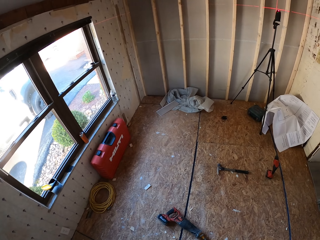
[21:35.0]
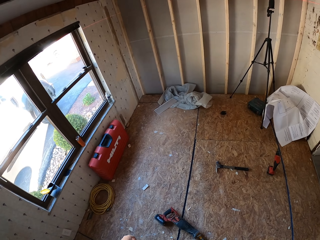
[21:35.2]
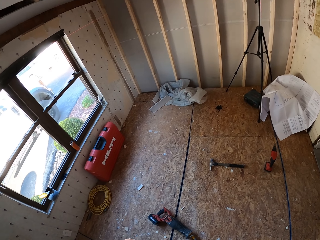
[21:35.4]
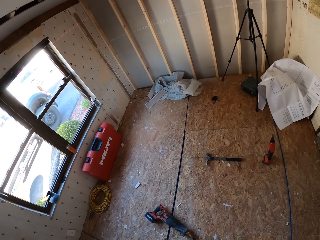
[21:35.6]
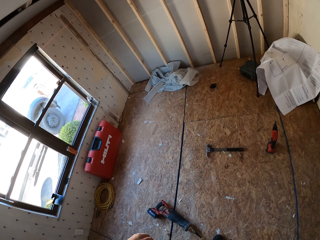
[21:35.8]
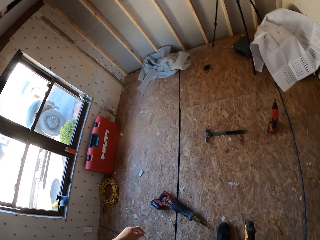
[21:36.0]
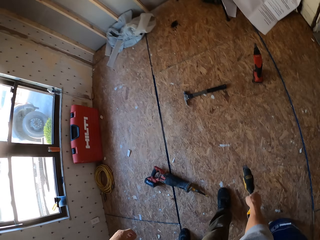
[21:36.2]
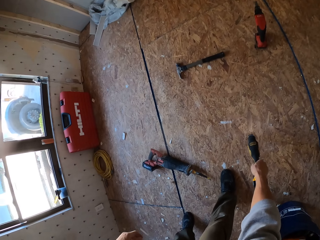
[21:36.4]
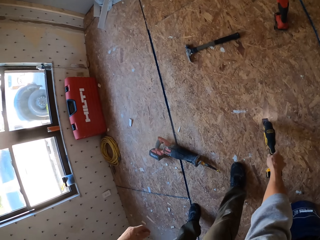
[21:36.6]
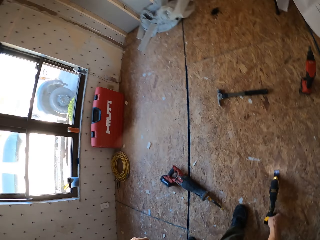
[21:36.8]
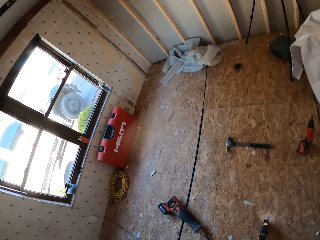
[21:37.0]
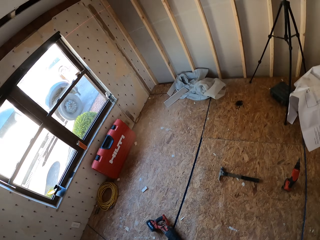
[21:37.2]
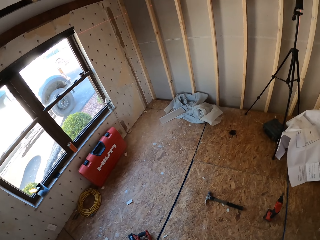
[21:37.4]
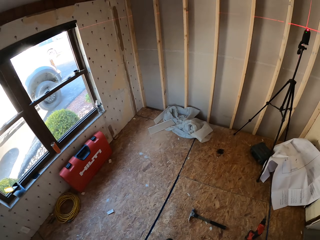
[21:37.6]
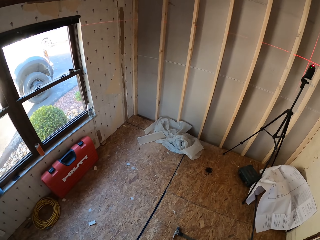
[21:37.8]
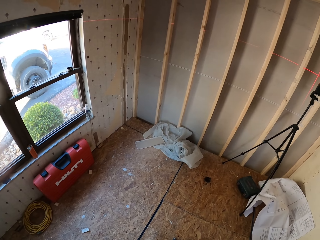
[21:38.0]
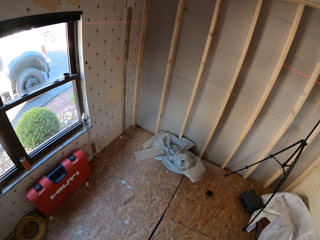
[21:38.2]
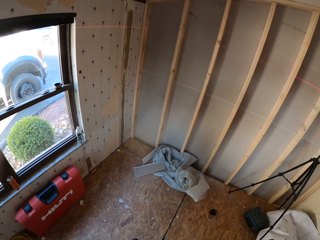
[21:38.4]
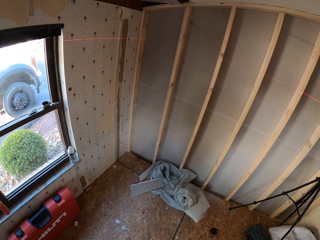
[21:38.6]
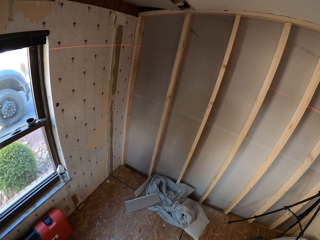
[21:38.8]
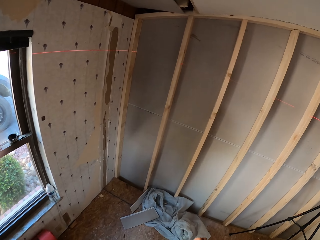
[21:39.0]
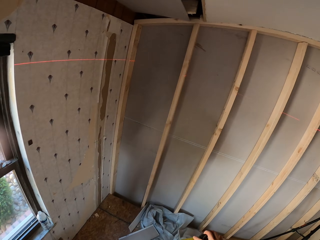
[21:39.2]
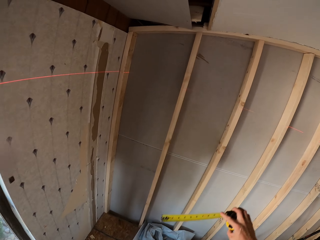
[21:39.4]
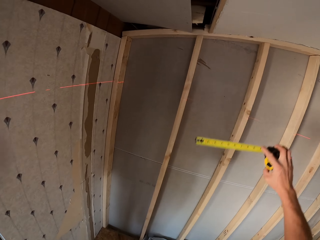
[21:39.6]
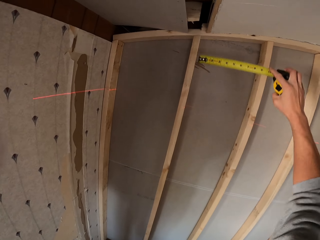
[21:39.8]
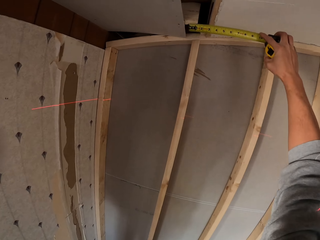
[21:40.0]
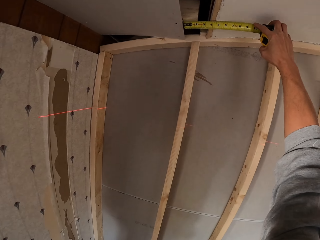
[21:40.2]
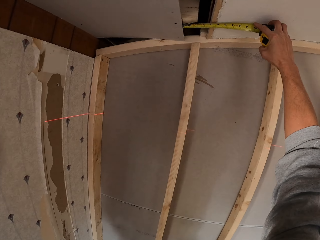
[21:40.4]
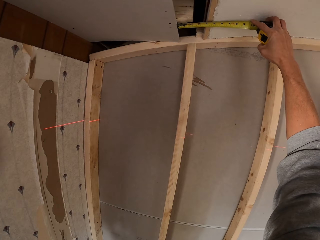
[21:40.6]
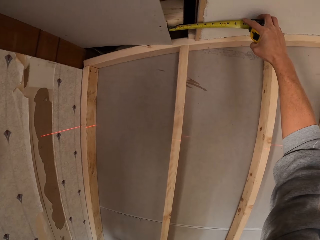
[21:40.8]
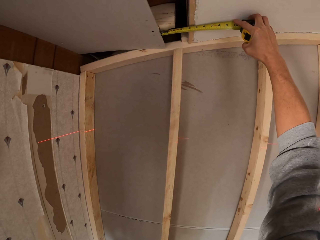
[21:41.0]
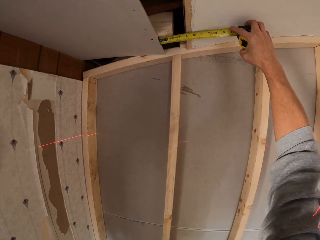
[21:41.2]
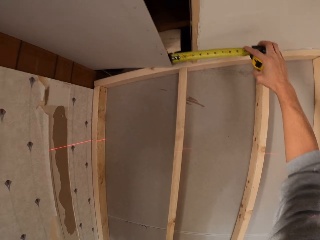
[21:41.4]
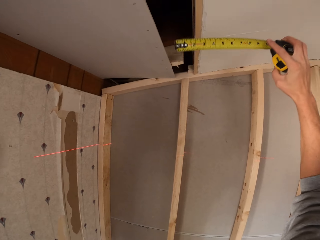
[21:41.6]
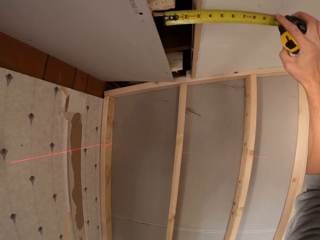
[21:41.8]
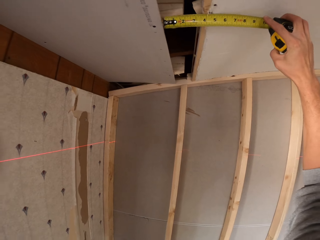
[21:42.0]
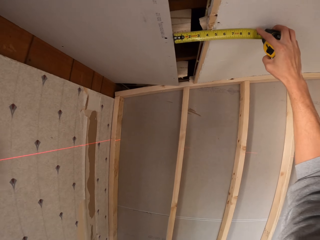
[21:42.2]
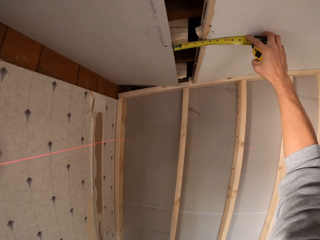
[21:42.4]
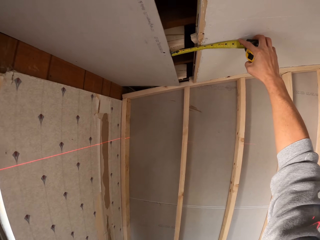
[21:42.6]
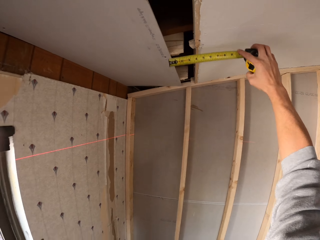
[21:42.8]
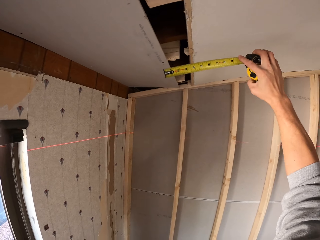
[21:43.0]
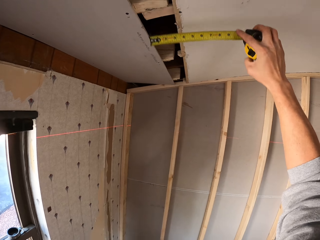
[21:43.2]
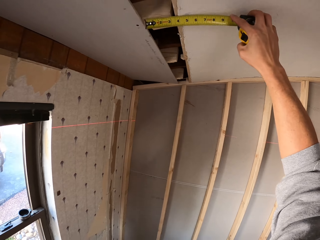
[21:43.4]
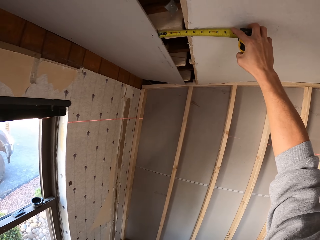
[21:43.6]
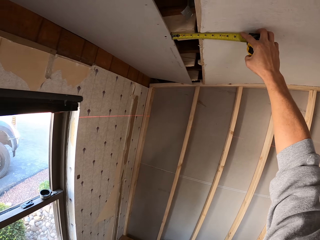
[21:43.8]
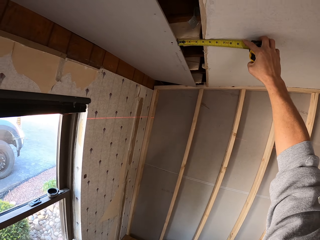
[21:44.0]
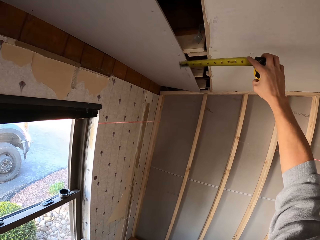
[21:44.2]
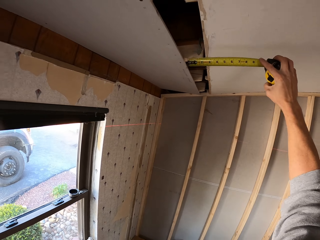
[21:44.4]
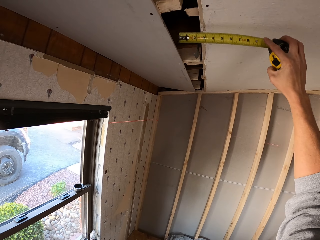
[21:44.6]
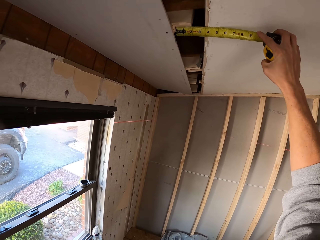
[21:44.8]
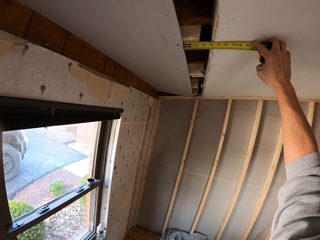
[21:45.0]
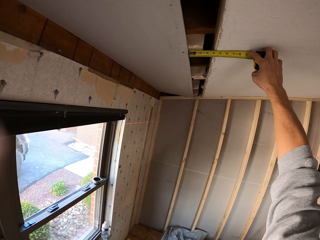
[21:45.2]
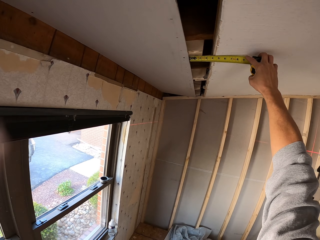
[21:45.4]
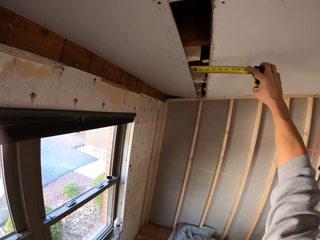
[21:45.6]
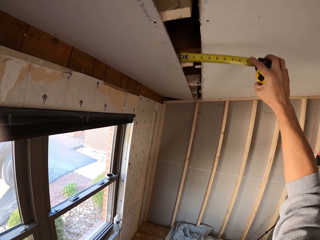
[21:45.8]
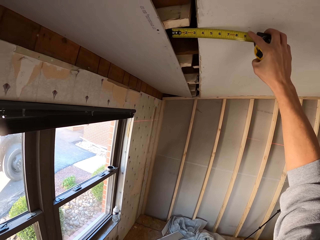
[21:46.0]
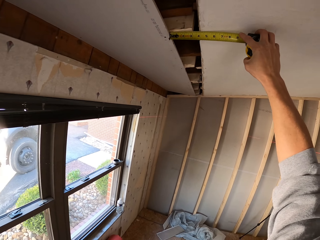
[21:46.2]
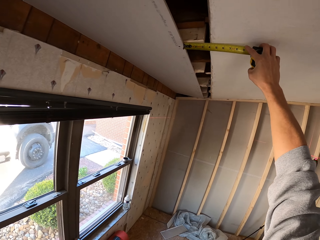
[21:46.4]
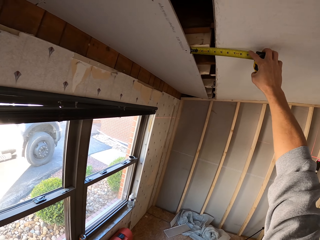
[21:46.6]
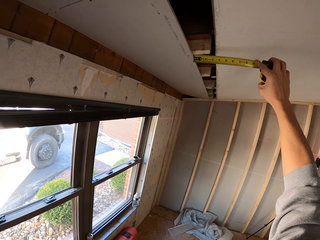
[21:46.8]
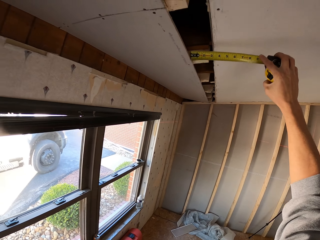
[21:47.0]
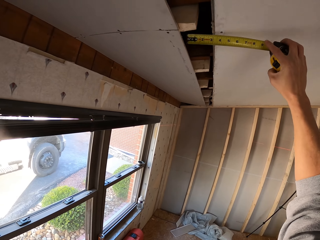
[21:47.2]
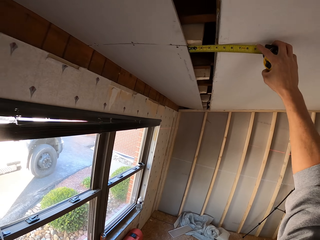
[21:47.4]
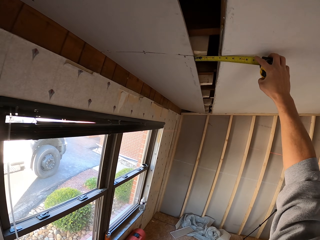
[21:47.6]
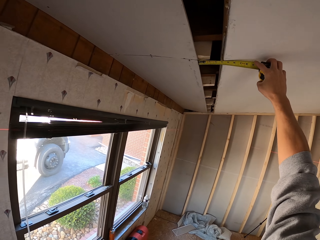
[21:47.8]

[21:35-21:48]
The camera wearer walks around. They place the electric handsaw or wood trimmer down. They turn around. They walk around the room. They hold a tape measure. They measure the ceiling with the tape measure. They turn around. They measure the ceiling with the tape measure. They turn around. They measure the ceiling with the tape measure. They turn around. They measure the ceiling with the tape measure.

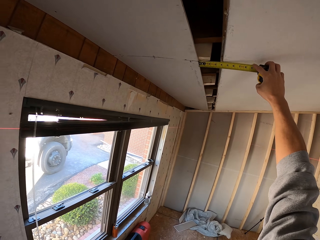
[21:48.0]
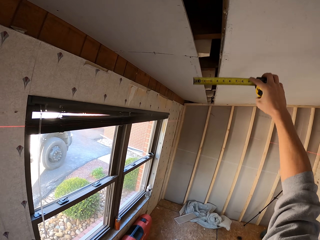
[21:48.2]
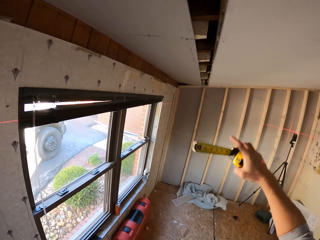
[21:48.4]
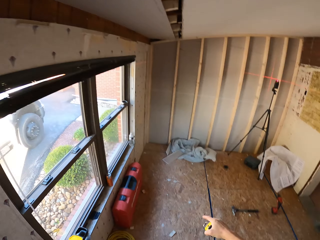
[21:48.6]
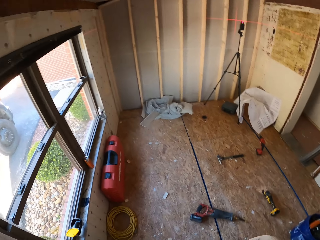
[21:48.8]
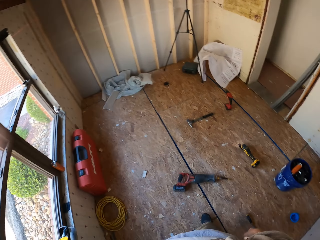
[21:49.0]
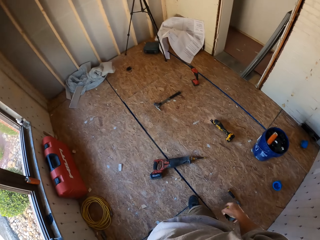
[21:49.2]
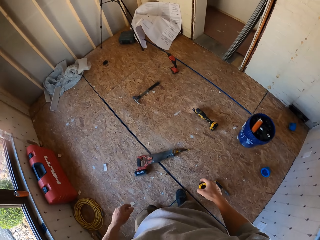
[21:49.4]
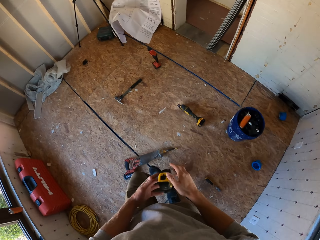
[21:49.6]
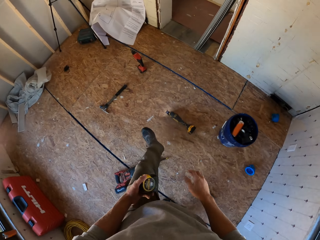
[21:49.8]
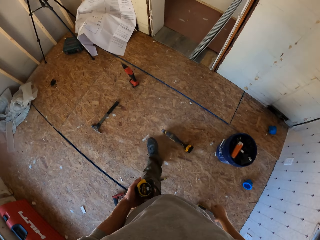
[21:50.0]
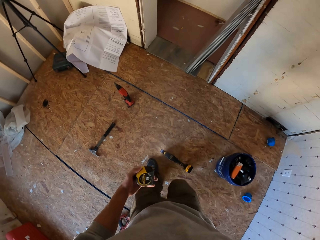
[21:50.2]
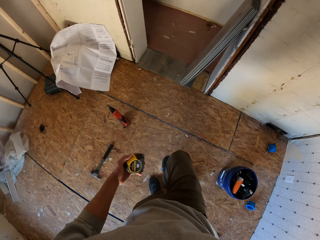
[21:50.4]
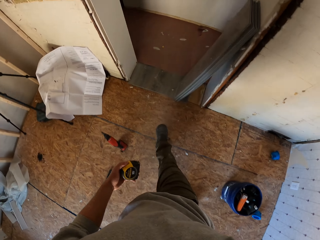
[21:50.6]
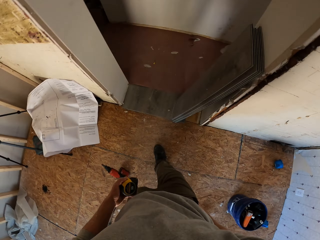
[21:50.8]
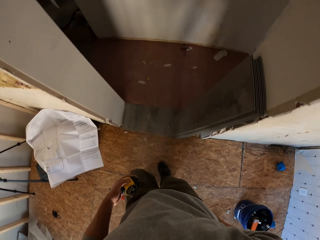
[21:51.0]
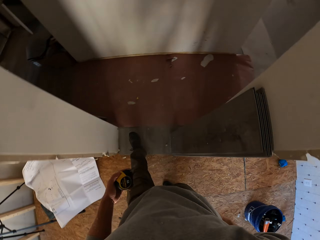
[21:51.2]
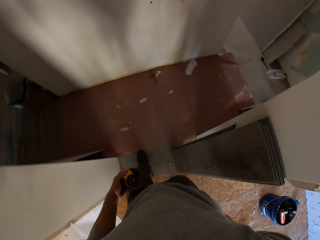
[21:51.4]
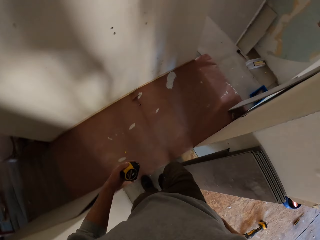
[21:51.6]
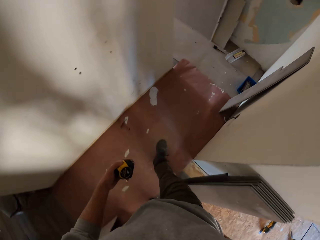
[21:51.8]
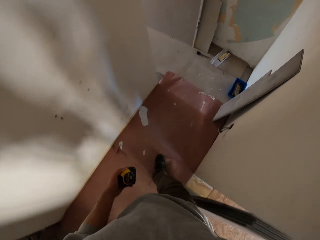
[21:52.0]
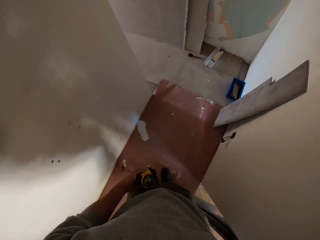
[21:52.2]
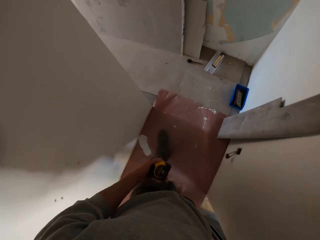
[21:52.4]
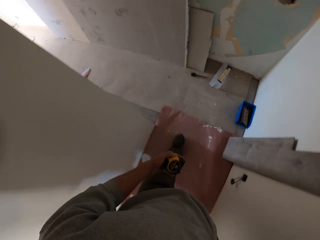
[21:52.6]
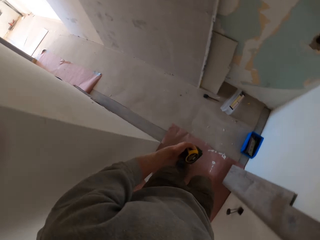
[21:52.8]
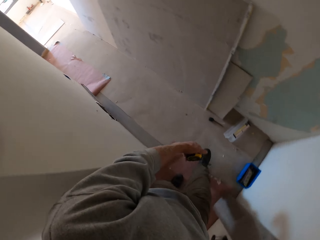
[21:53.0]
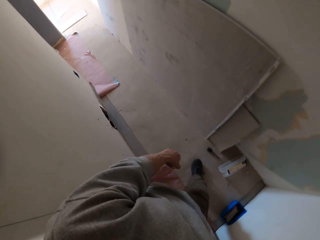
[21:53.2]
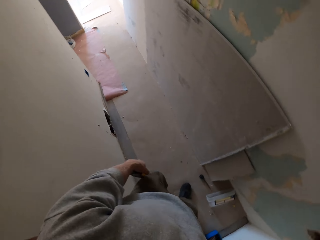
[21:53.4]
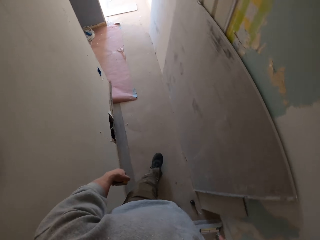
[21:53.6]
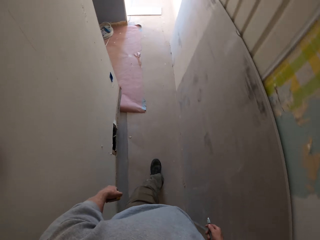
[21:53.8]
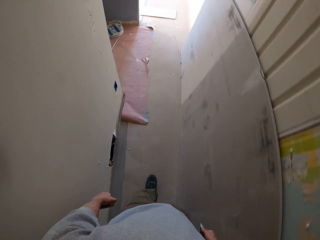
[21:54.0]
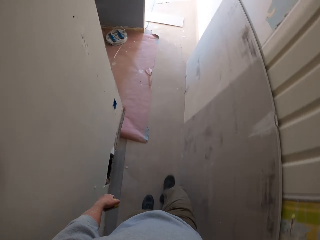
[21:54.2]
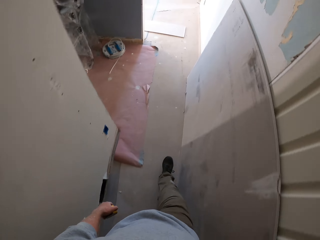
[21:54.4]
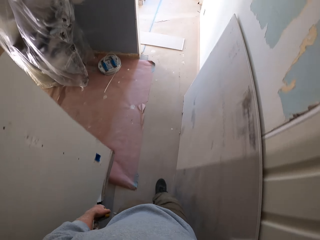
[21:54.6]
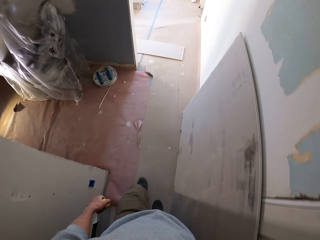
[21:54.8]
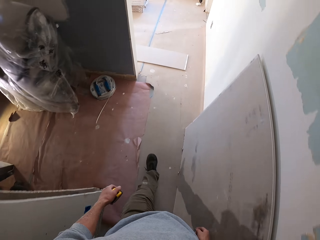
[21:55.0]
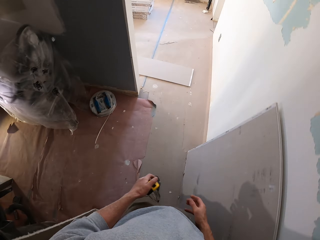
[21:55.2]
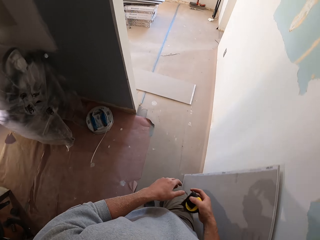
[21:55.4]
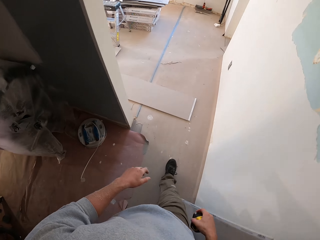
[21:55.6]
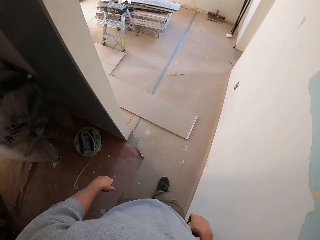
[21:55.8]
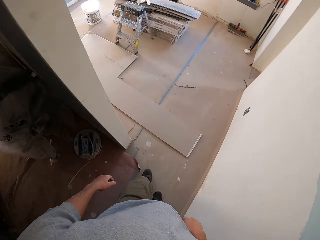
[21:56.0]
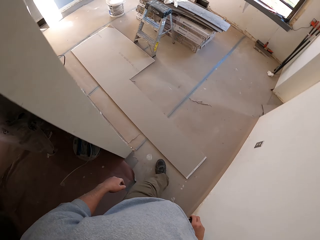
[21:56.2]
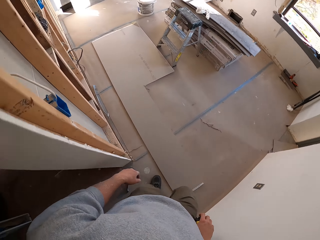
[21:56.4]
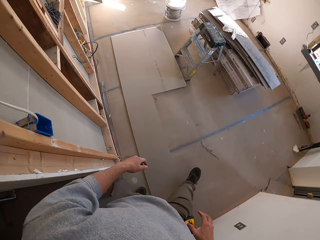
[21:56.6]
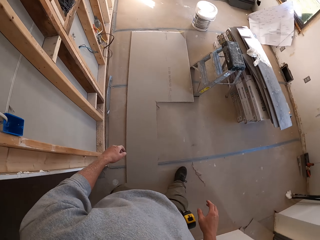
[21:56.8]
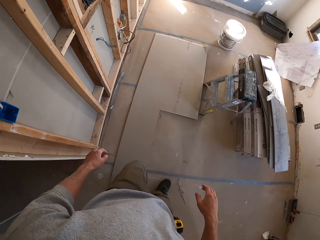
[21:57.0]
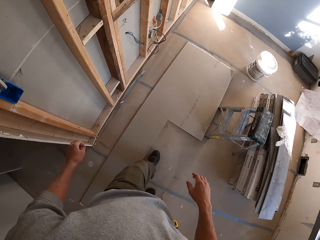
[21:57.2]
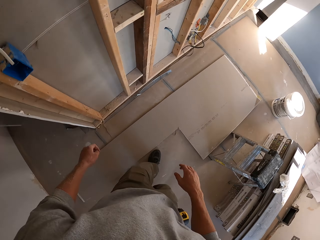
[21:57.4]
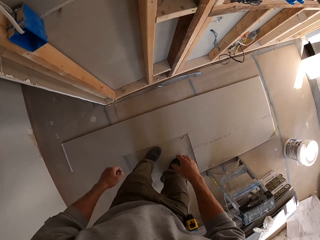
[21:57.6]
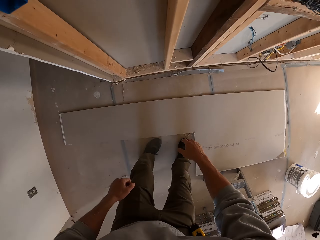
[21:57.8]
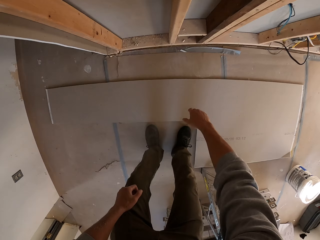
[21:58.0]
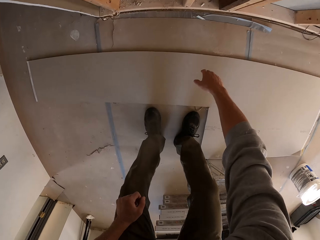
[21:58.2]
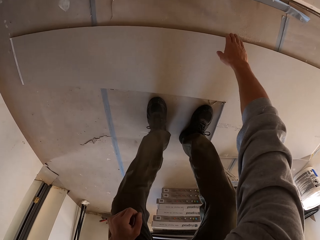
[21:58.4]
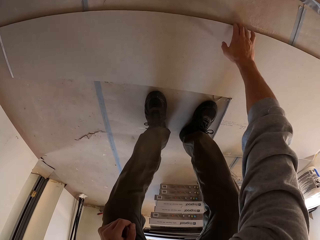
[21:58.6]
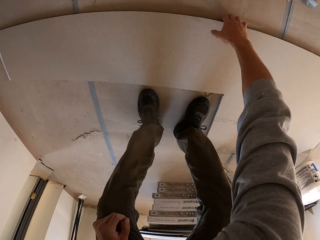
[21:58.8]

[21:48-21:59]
The camera wearer turns around. They turn around again. They walk around the room. They walk out the room. They walk around the apartment. They hold a tape measure. They walk around. They bend down.
